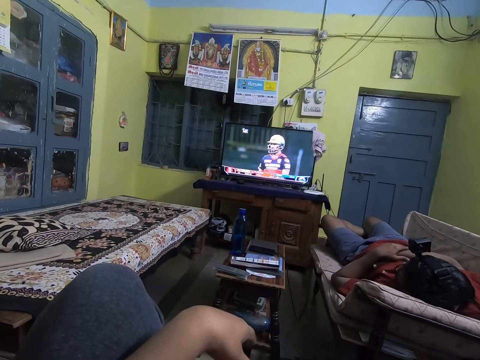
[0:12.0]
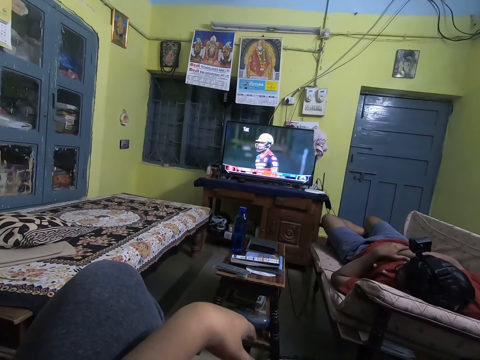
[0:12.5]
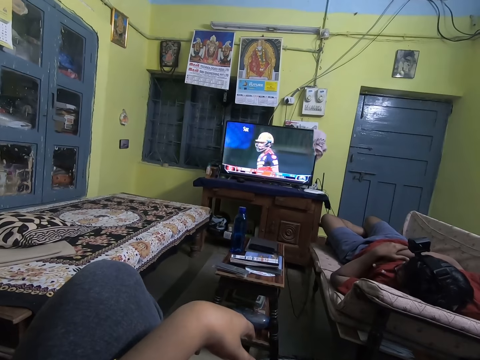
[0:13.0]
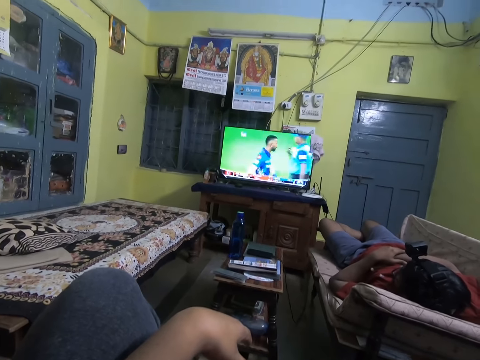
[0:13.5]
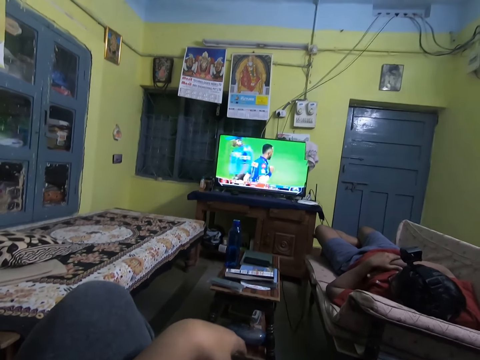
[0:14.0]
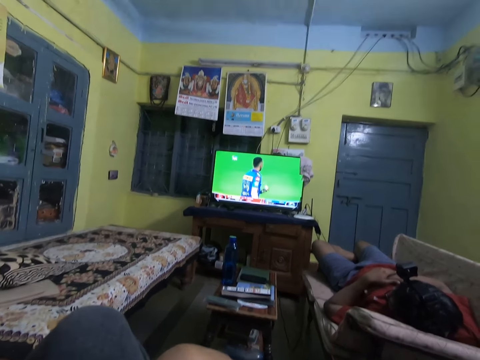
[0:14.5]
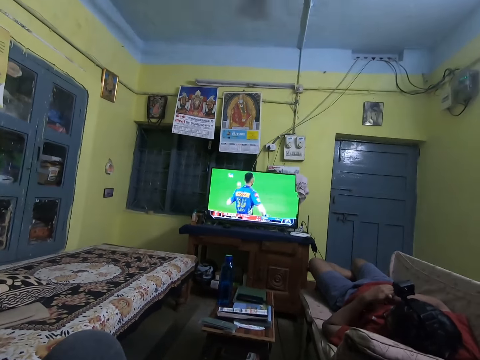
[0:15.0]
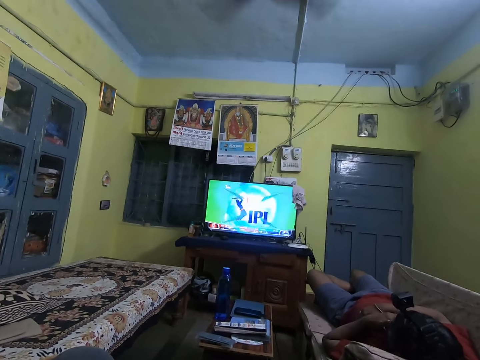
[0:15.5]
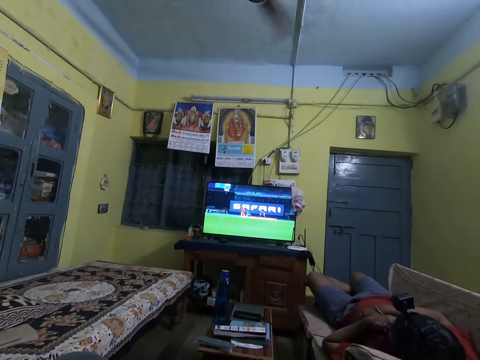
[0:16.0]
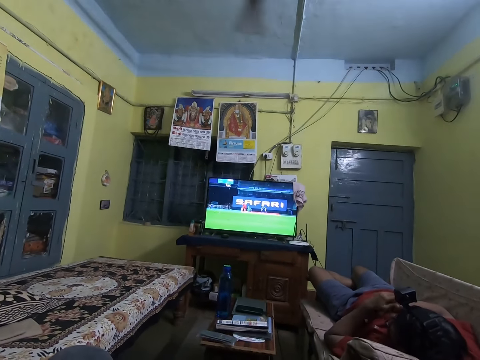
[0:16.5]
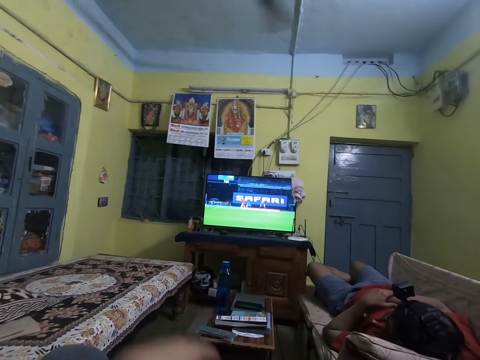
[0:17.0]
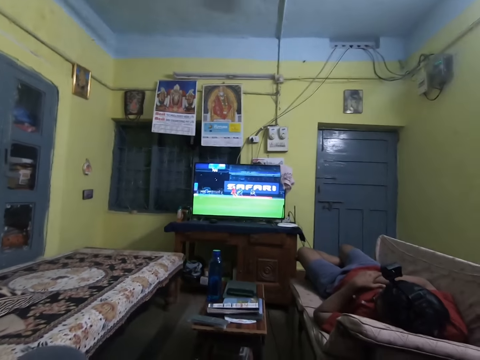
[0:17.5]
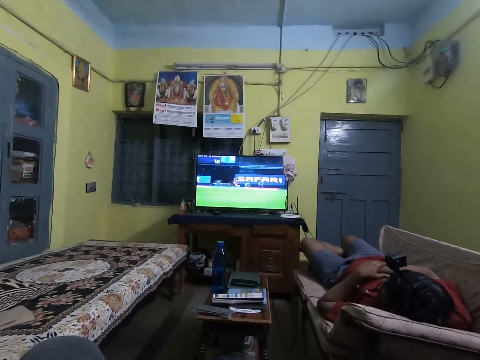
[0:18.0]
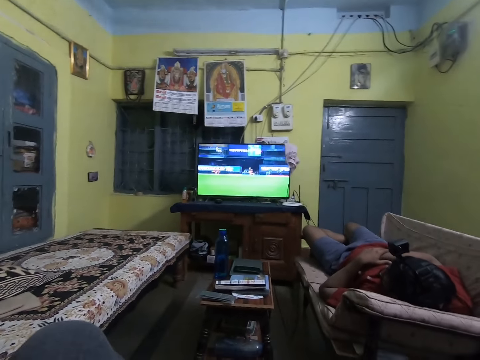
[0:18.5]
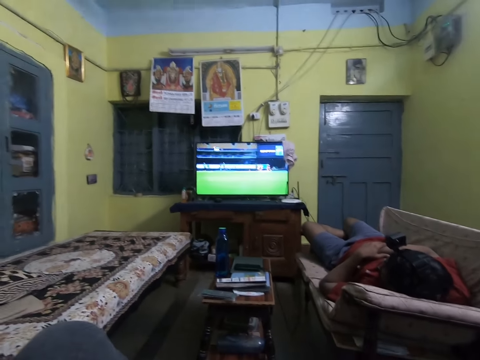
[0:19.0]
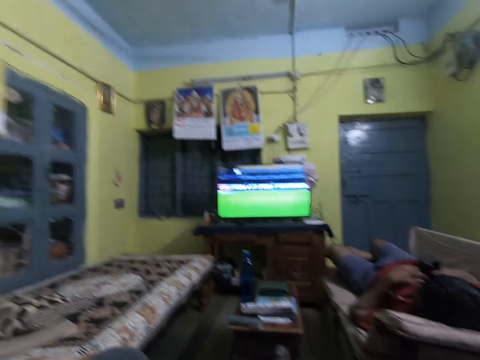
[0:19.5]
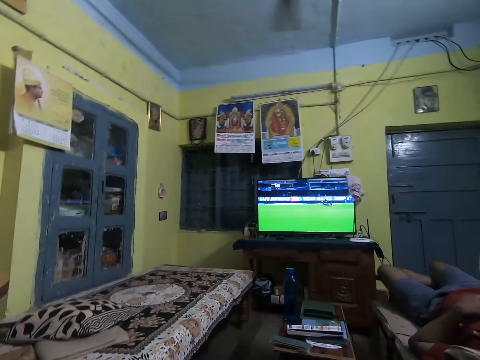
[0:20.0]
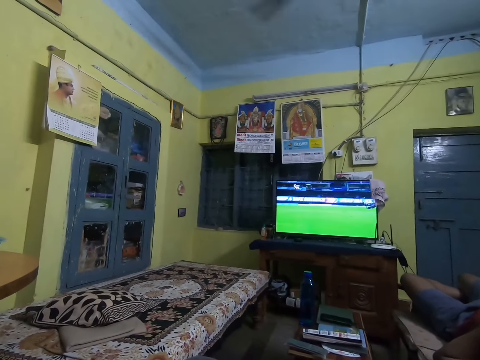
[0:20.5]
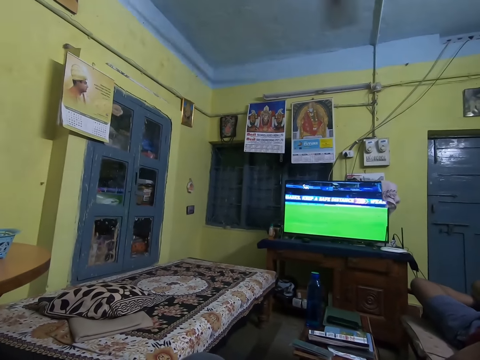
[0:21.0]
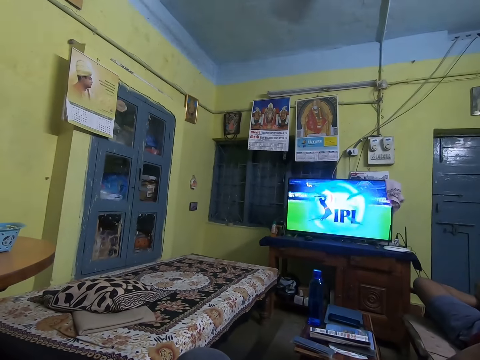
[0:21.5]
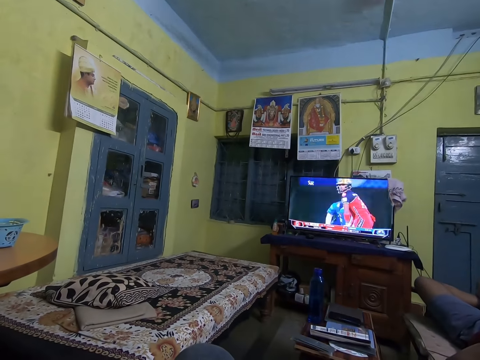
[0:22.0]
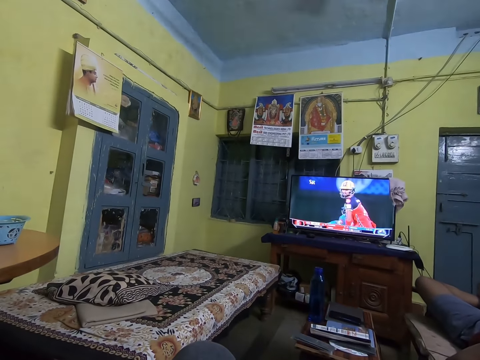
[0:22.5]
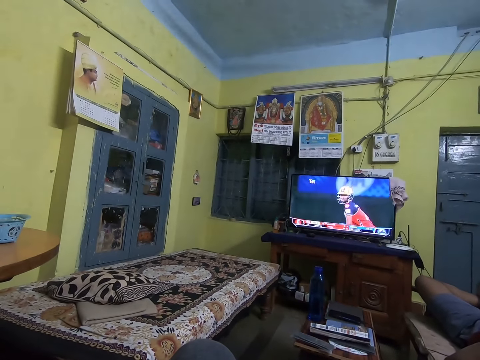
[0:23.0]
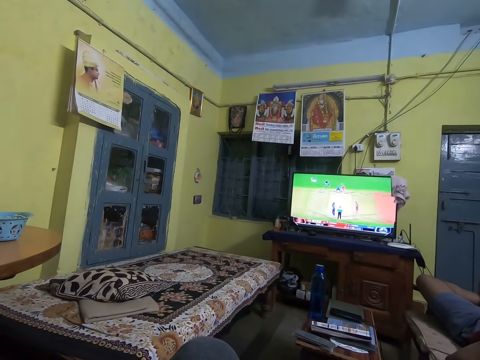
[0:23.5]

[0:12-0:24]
The camera wearer watches the television. A man touches his face. The camera wearer touches her face with her left hand.

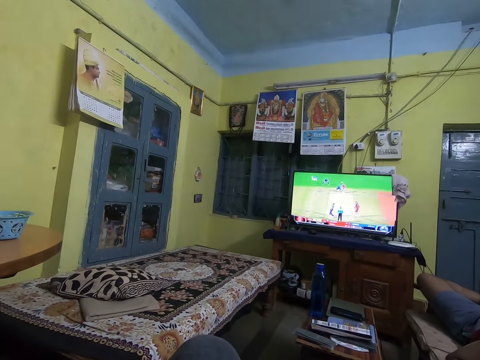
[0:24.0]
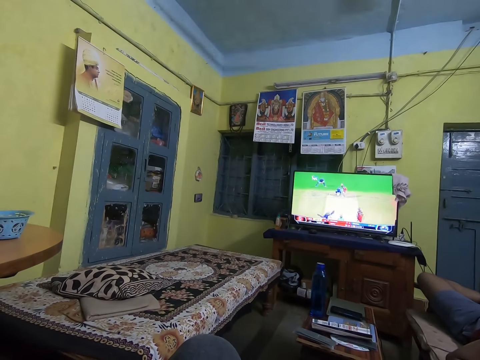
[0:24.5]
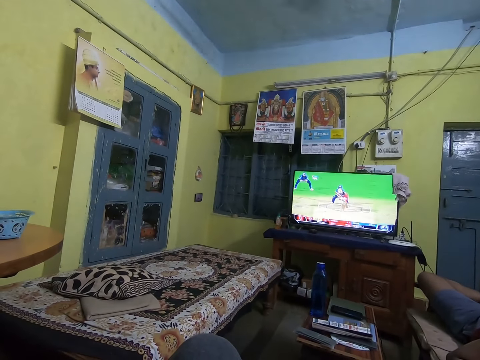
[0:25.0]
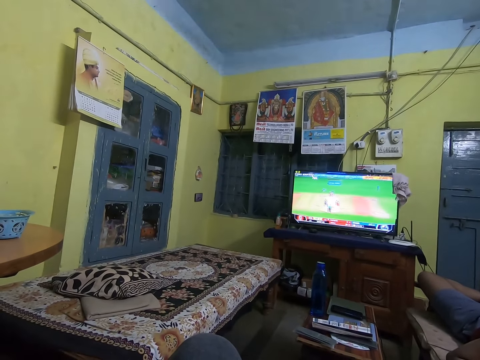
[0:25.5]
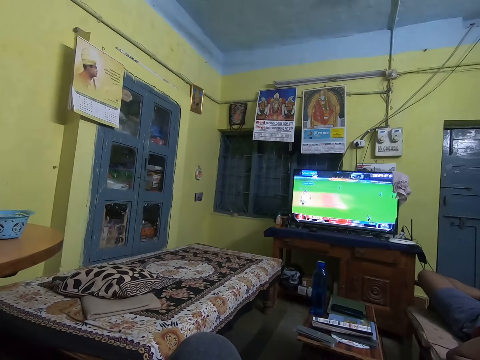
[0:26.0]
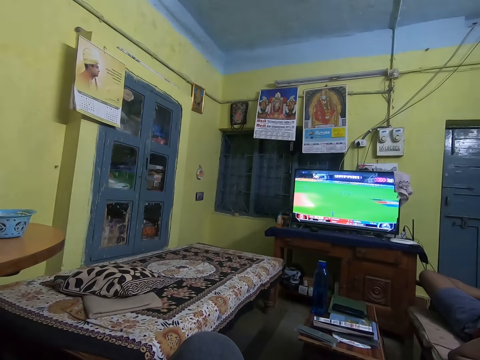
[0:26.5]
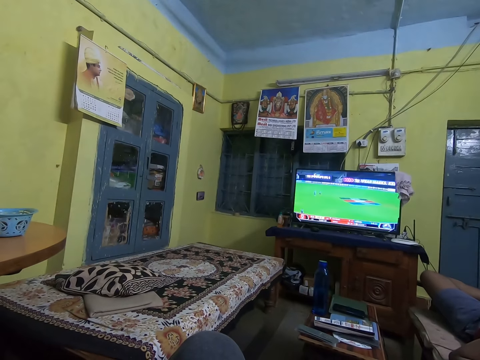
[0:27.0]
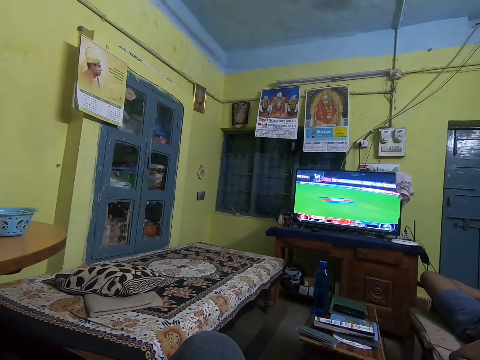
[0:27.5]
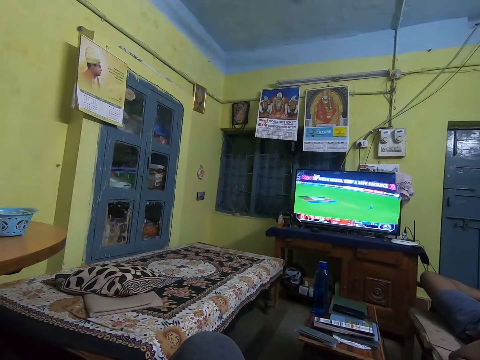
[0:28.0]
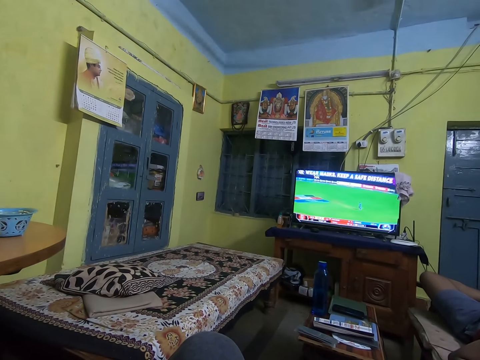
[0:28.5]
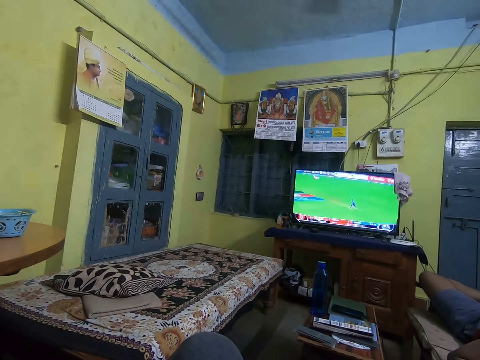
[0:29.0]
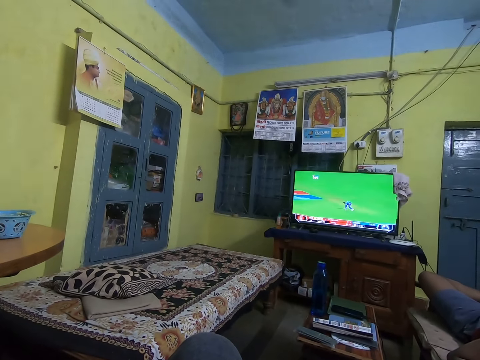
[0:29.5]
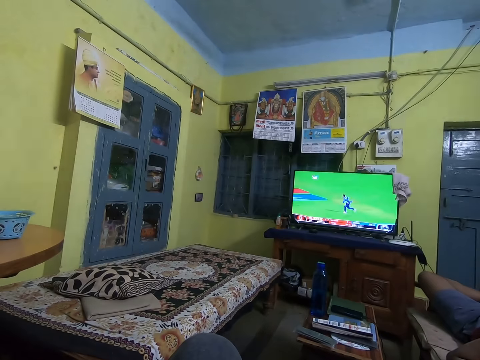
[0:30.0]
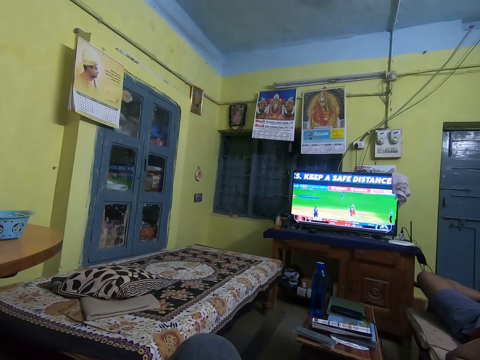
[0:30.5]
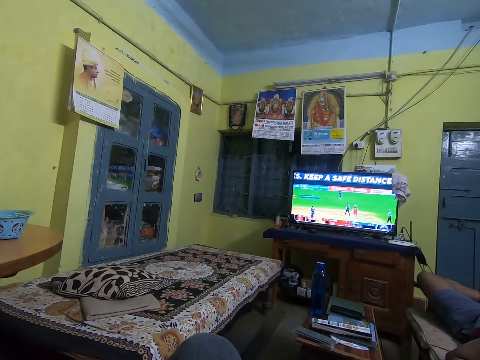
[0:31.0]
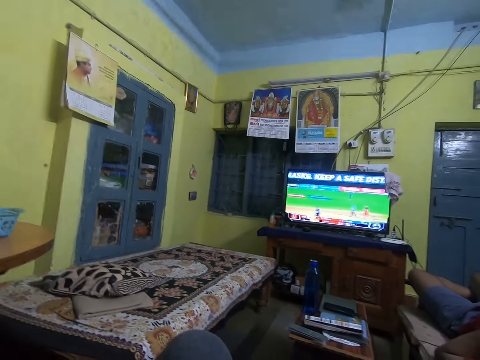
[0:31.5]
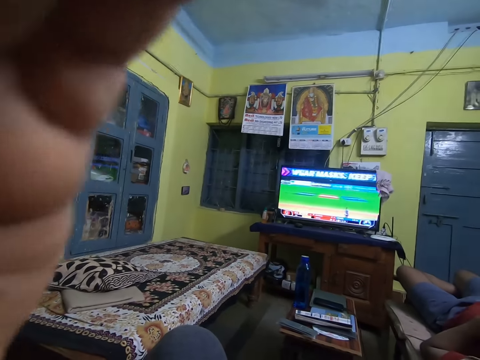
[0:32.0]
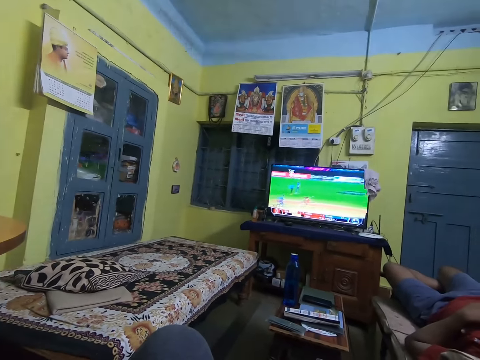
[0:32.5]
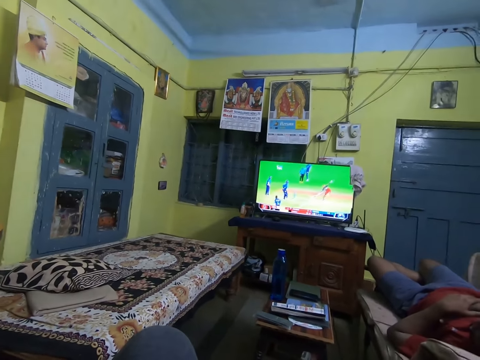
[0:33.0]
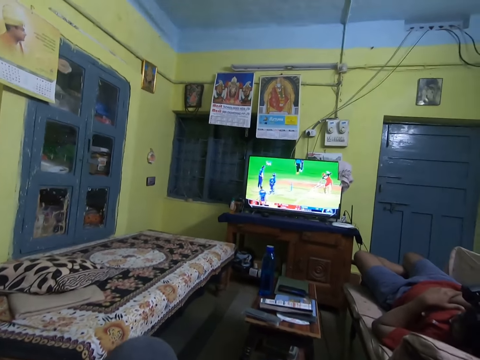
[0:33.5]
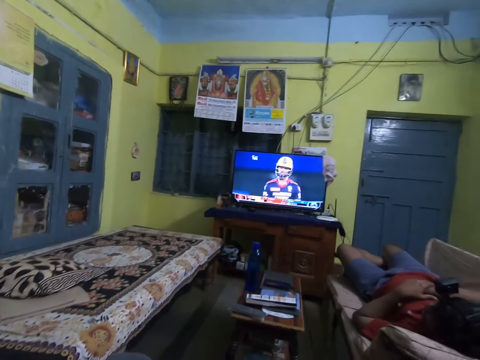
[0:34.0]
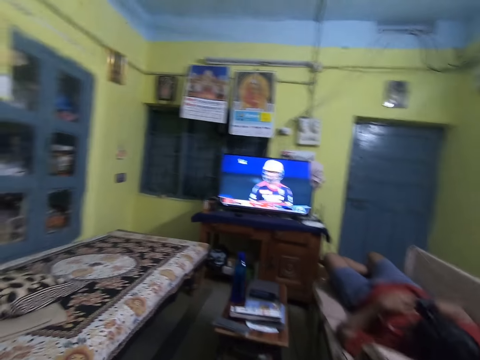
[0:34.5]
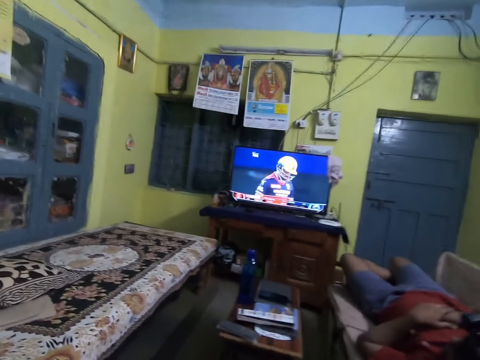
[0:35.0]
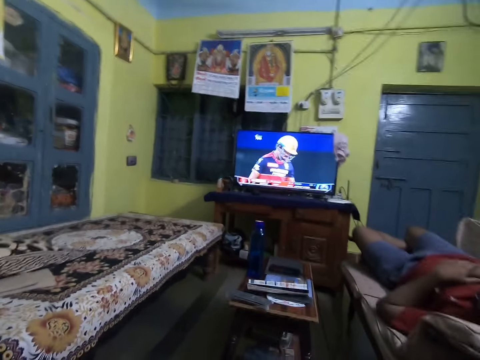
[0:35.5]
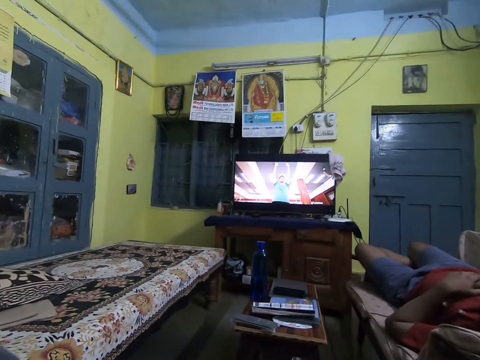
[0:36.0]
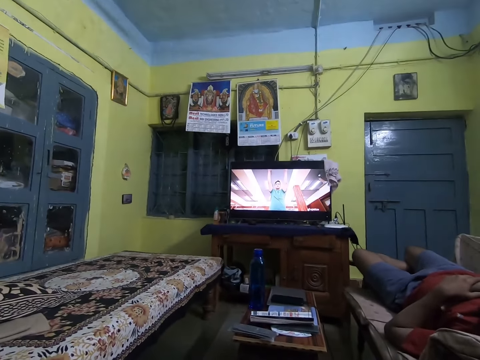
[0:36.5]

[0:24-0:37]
The camera wearer touches her face with her left hand. She adjusts the camera.

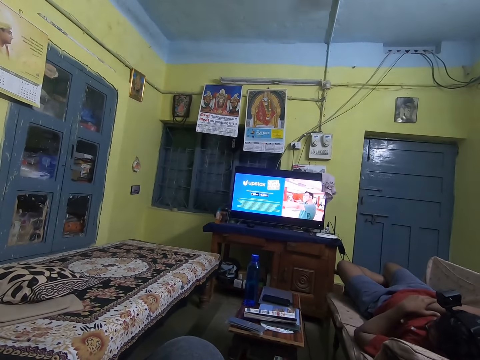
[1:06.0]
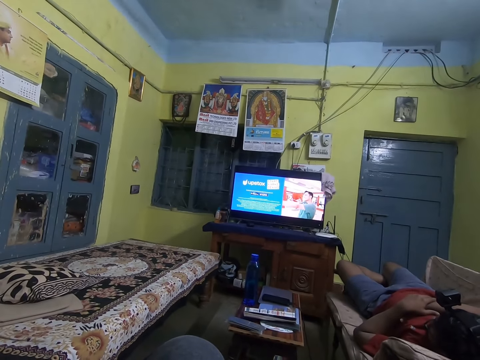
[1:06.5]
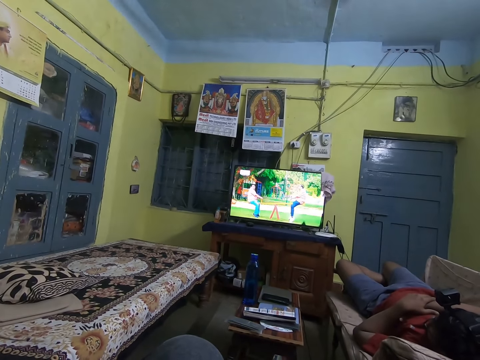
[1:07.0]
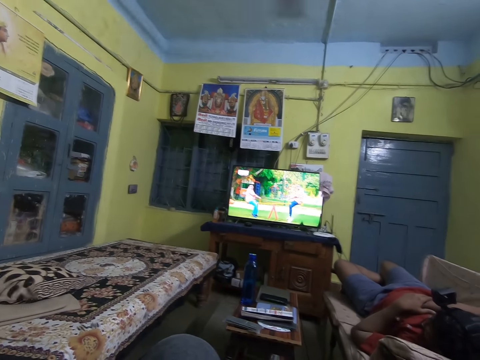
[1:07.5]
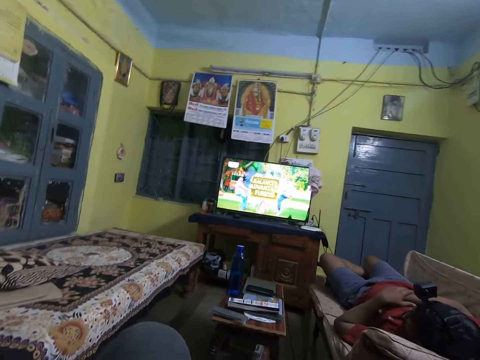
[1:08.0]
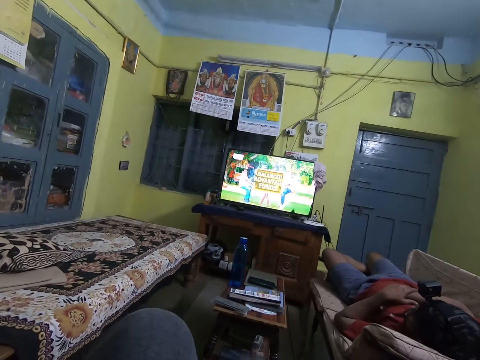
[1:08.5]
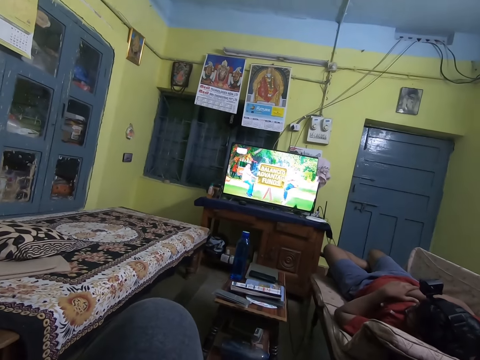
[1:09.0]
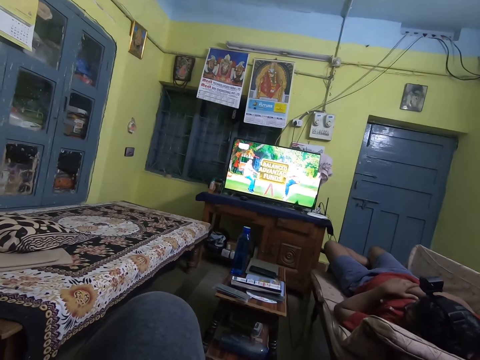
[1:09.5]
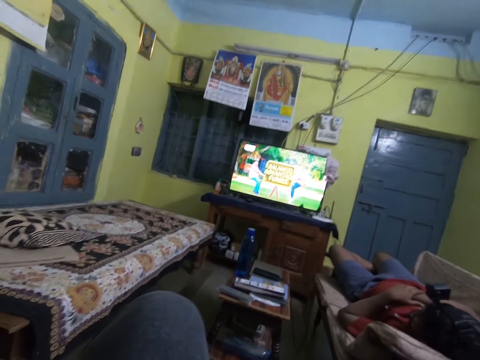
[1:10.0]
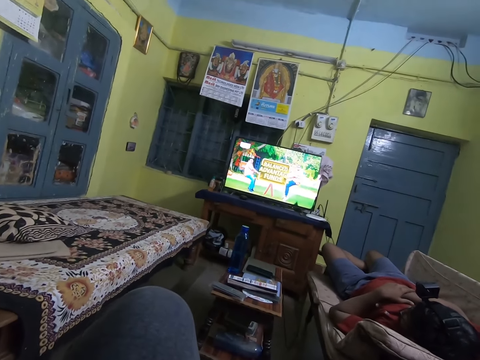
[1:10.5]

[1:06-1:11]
The camera wearer touches her face with her left hand.
